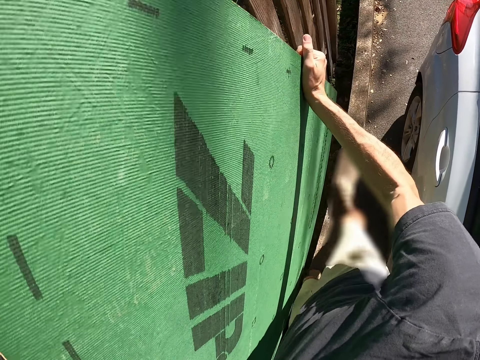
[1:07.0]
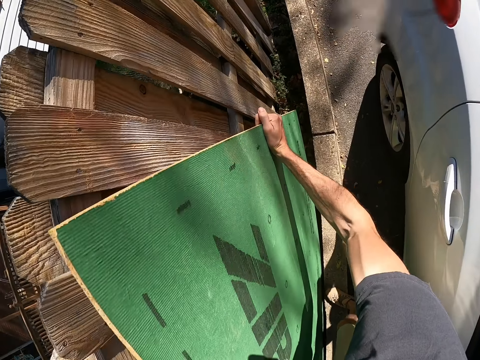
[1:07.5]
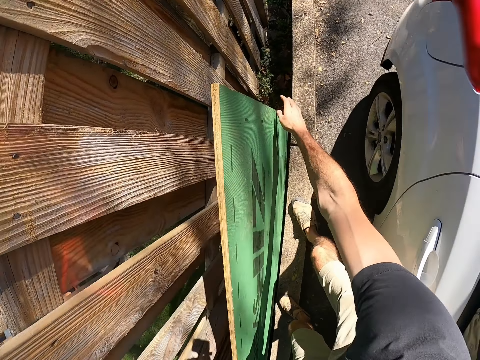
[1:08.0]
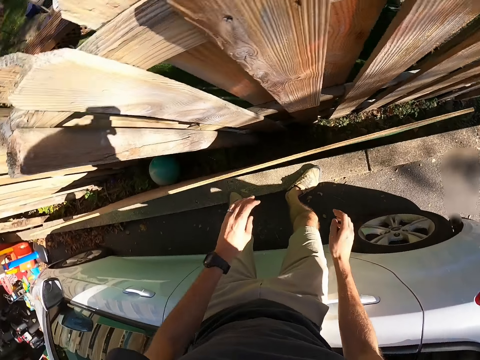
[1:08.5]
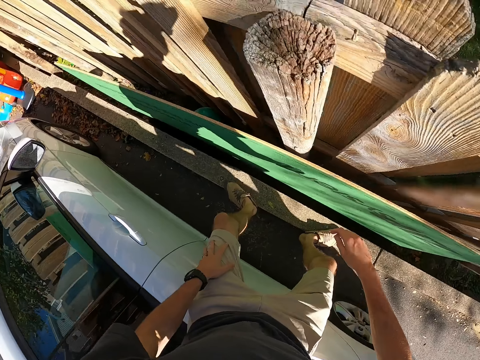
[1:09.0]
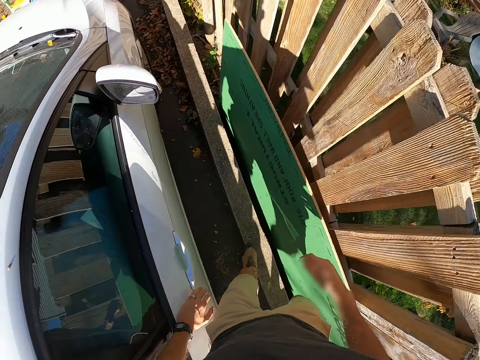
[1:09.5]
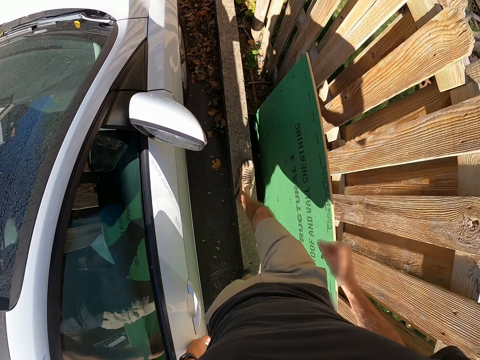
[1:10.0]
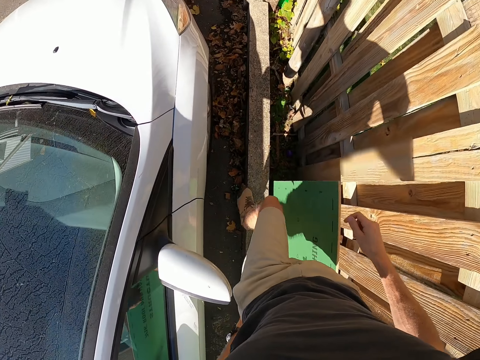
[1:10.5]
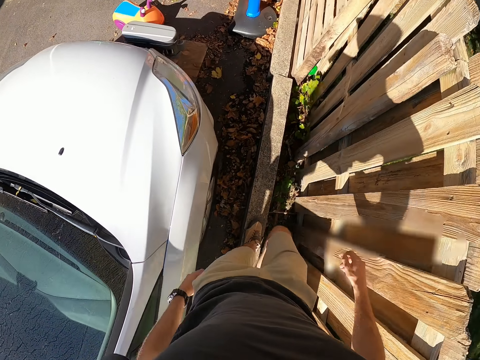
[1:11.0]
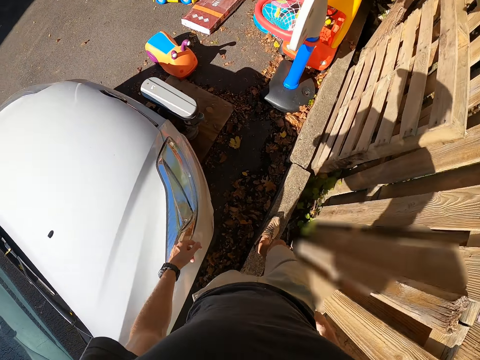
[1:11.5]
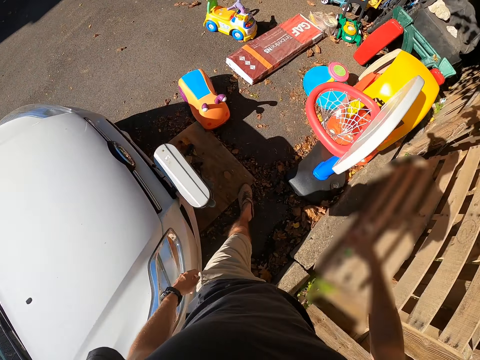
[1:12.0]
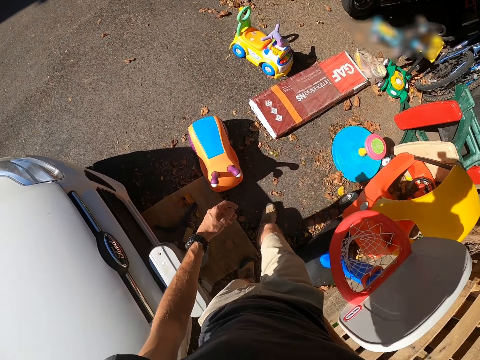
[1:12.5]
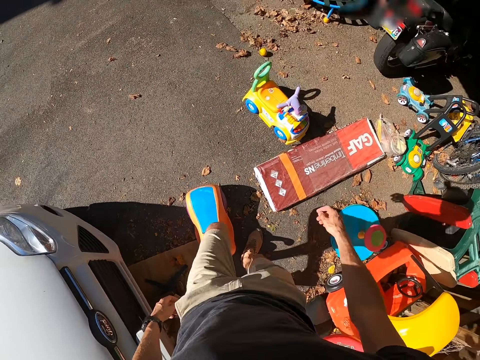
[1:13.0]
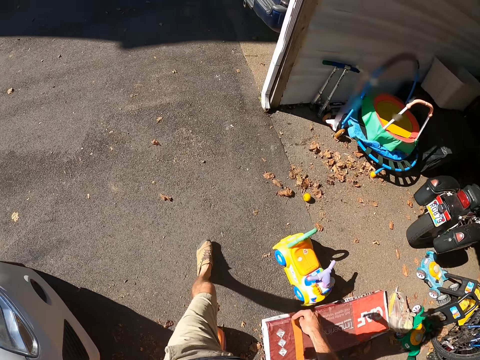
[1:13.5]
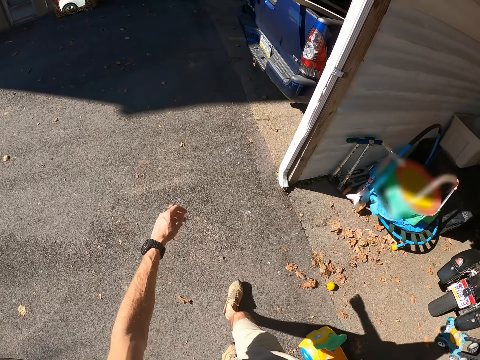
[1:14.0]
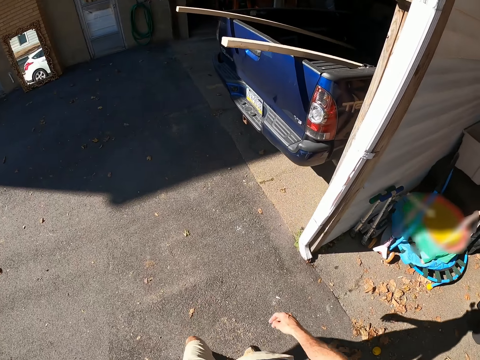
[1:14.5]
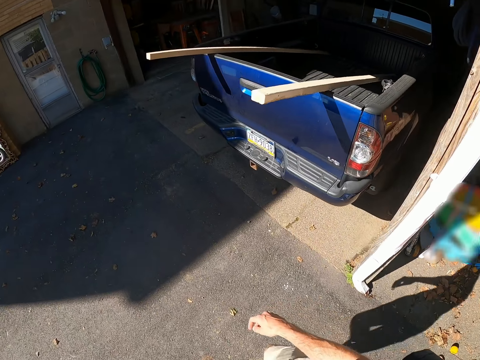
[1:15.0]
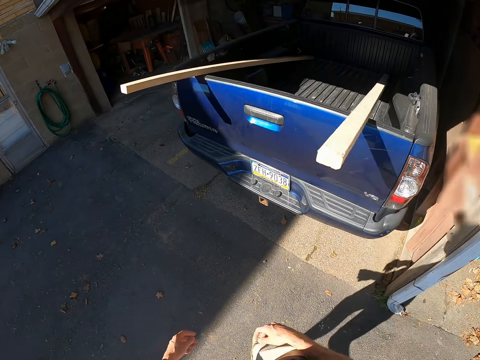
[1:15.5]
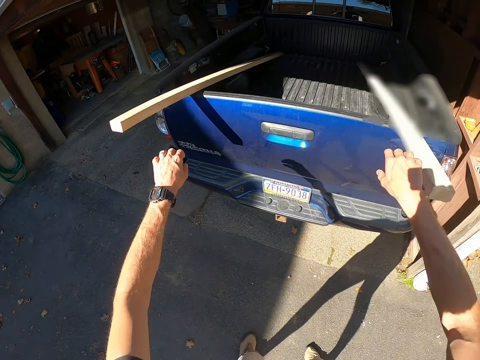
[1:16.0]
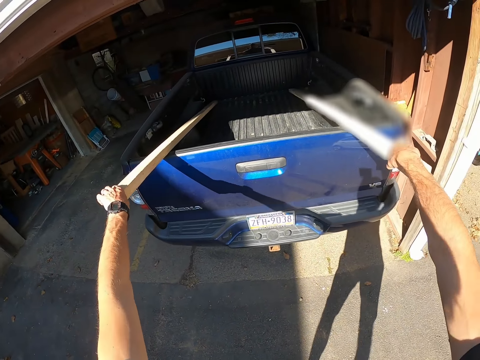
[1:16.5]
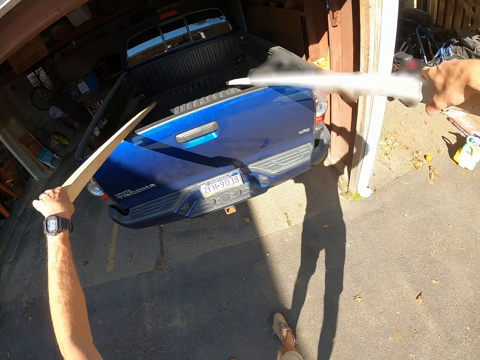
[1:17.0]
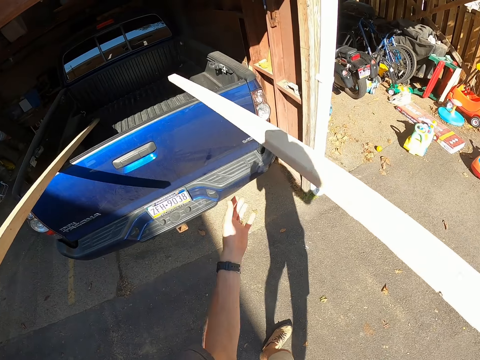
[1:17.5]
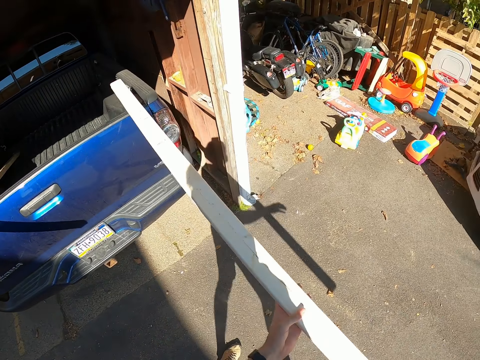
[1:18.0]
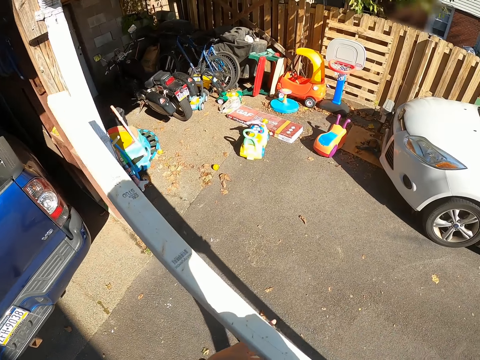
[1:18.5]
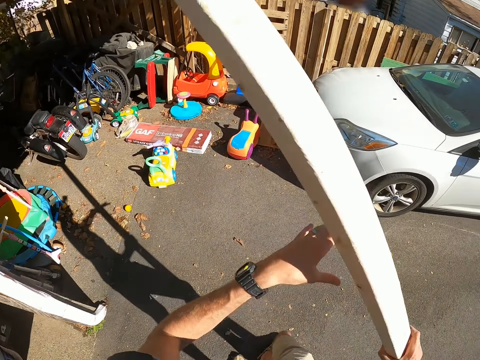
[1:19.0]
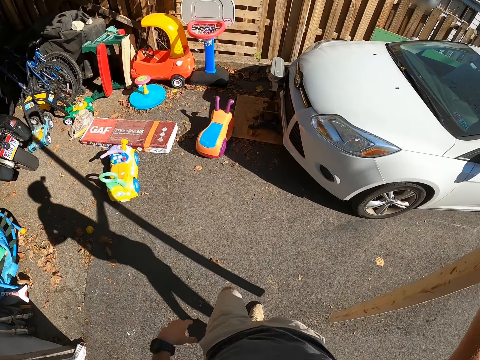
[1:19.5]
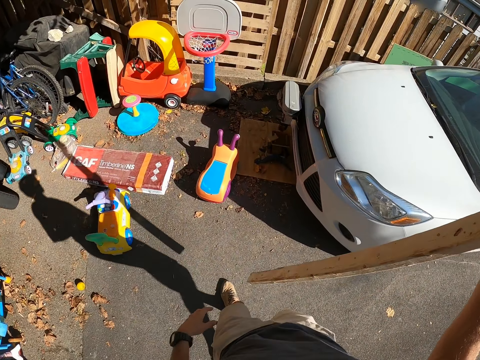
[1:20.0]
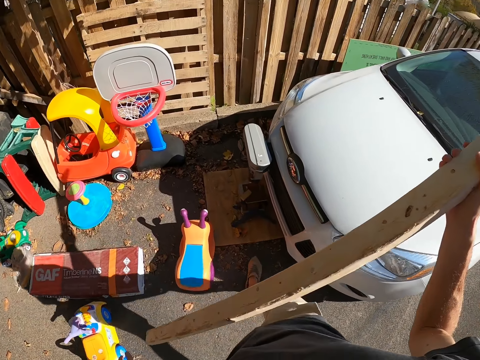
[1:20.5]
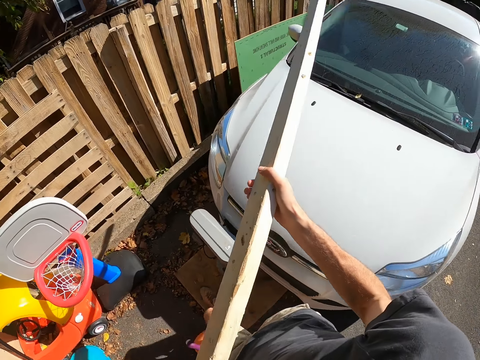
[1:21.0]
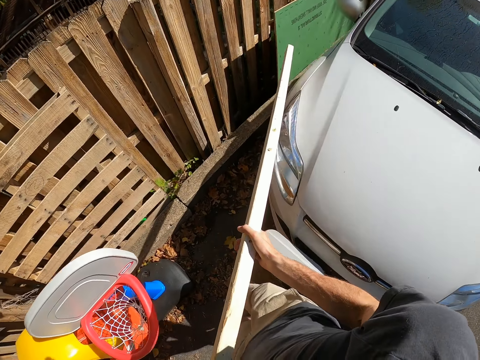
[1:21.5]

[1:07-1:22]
The camera wearer drops the wood. They walk around the compound. They pick the piece of wood from the pickup trunk. They lift the wood. They walk around the compound.

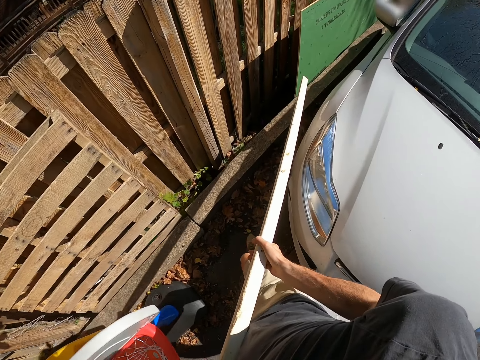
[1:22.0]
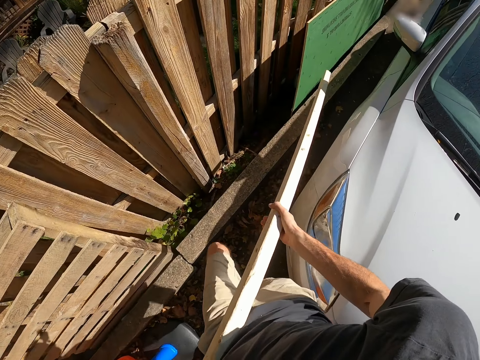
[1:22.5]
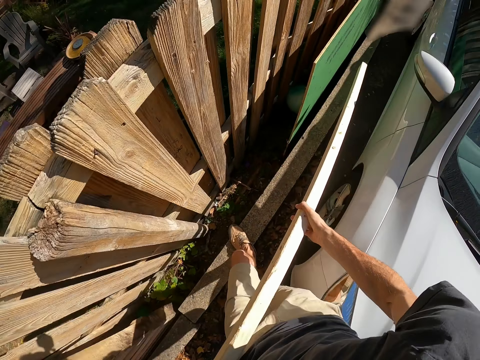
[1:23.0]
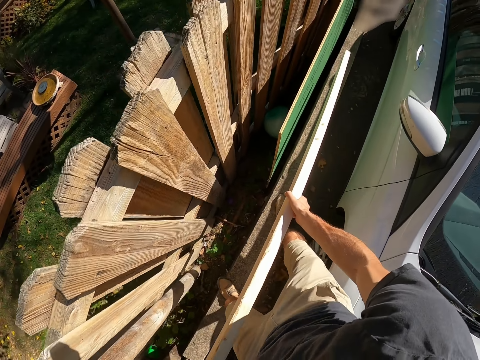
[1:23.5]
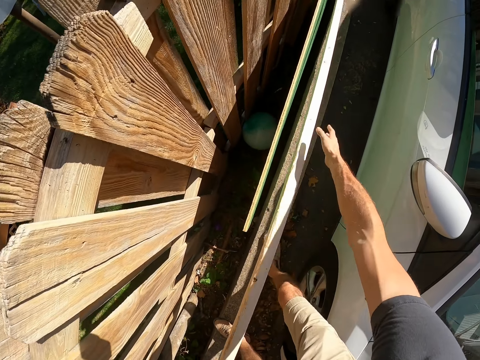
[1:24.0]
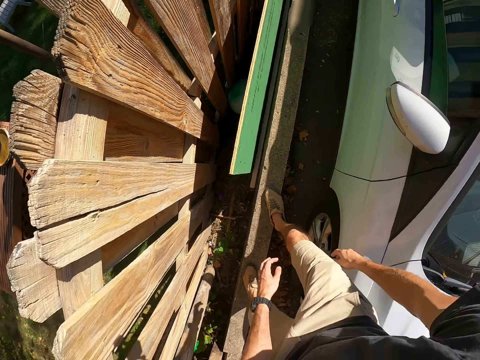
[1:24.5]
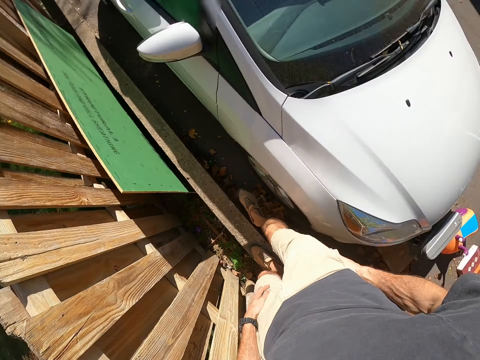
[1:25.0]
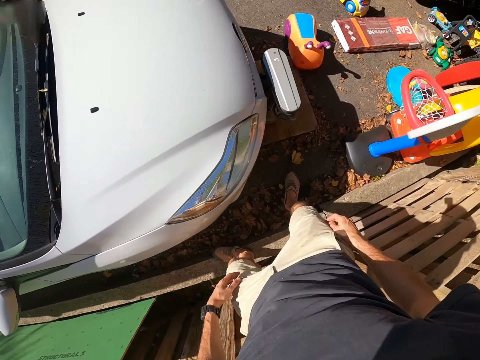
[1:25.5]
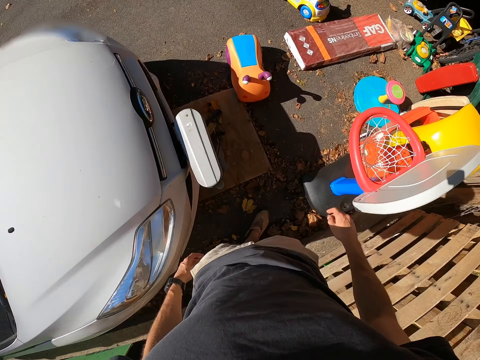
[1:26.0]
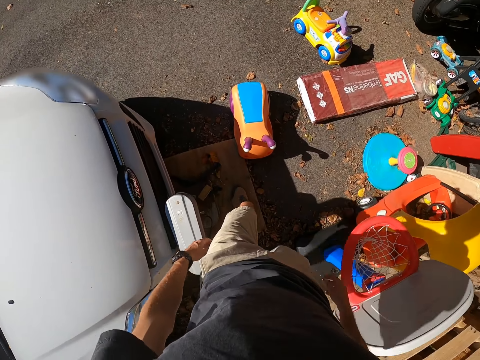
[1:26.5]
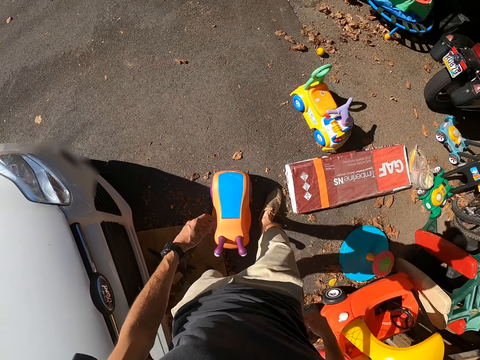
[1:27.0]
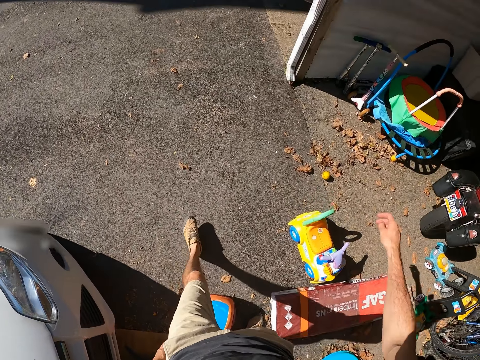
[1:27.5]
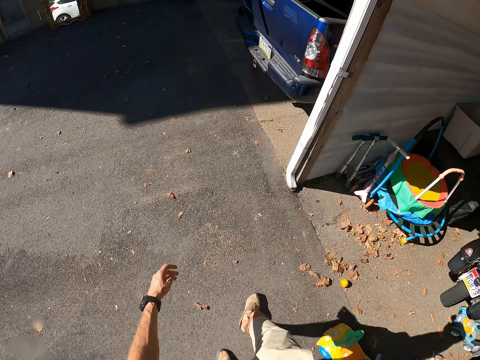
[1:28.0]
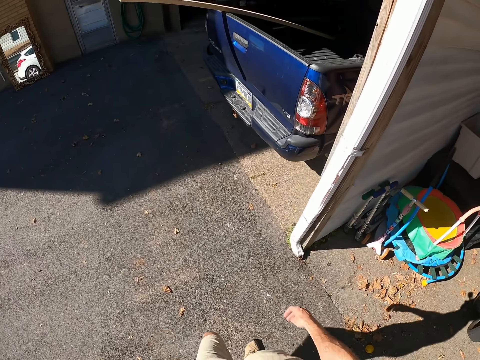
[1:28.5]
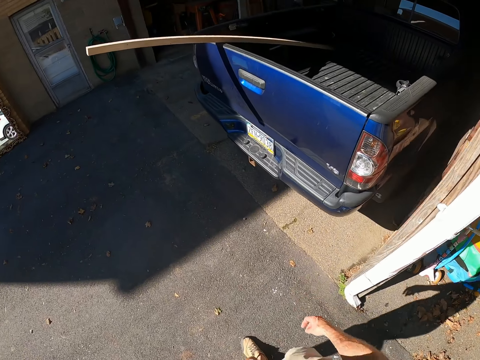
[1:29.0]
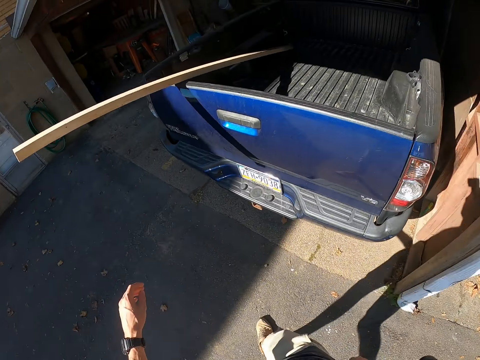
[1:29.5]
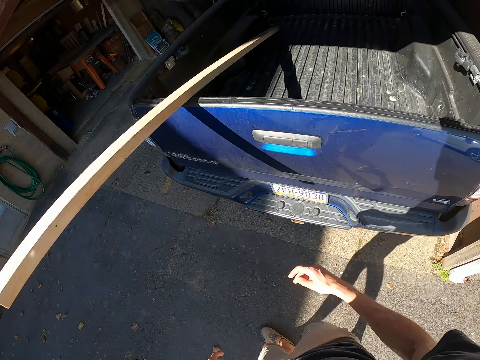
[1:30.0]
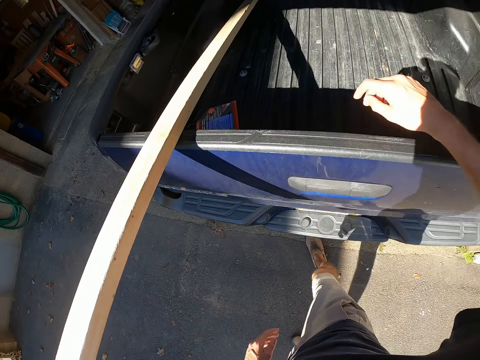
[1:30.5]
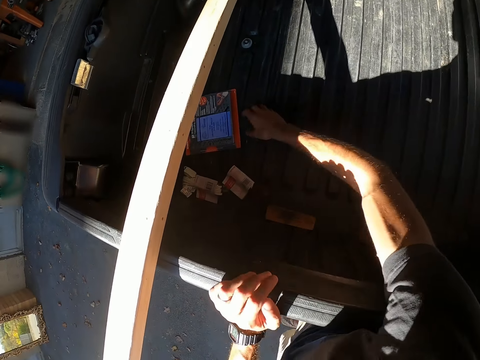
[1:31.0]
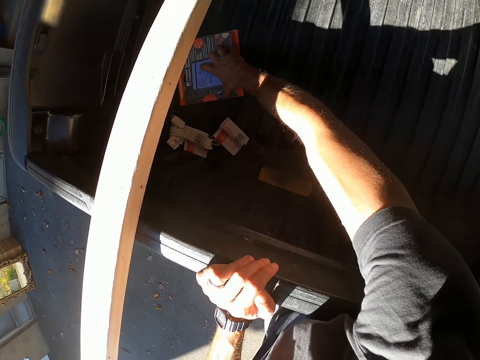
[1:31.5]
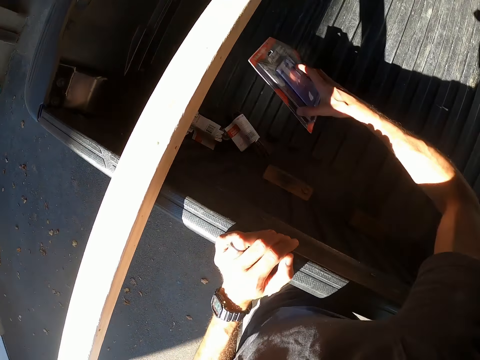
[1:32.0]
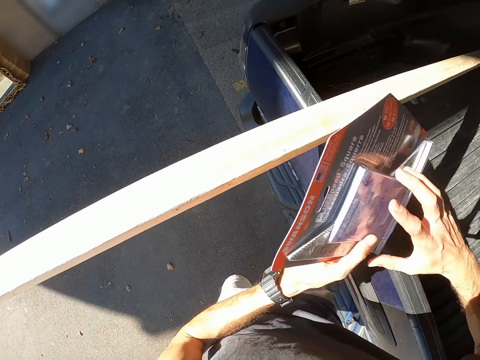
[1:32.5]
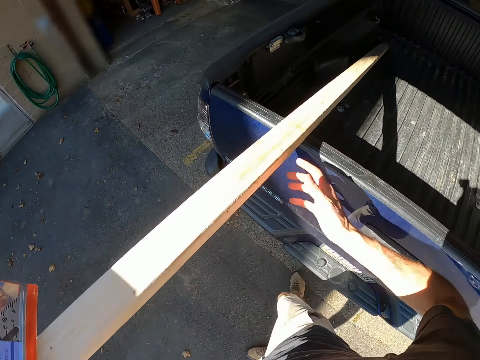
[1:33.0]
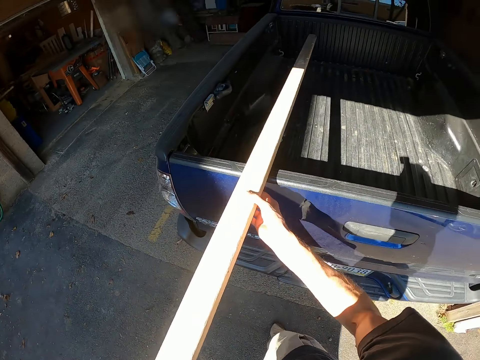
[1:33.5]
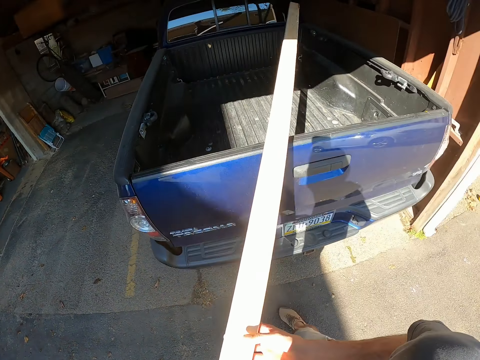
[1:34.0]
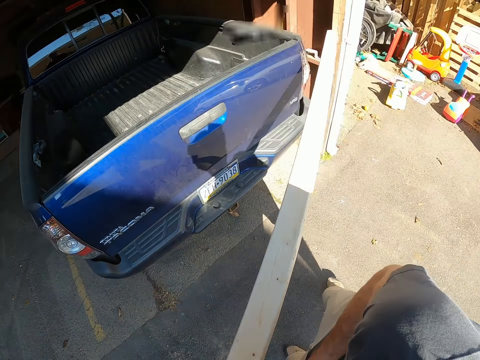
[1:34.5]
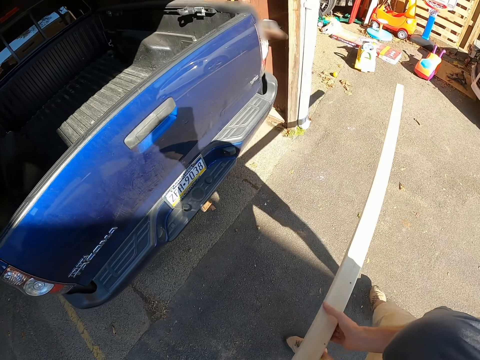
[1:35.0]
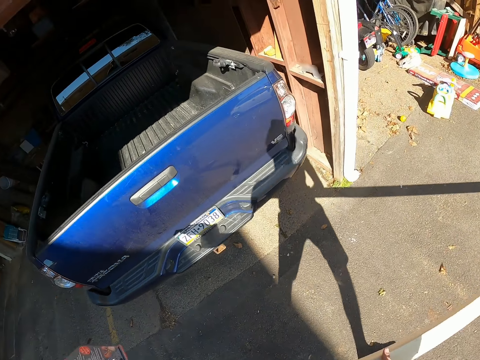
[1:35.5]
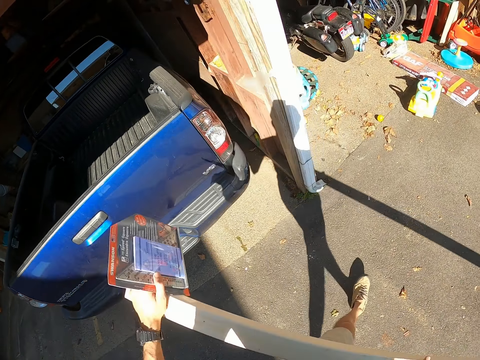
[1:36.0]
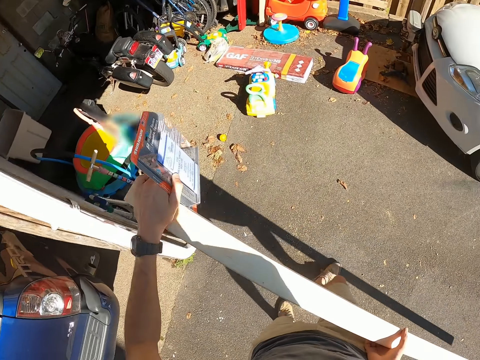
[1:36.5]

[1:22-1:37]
The camera wearer puts the piece of wood on the ground. They walk around the compound. They pick a speed square from the pickup trunk. They pick the piece of wood from the pickup trunk. They lift the wood. They walk around the compound.
